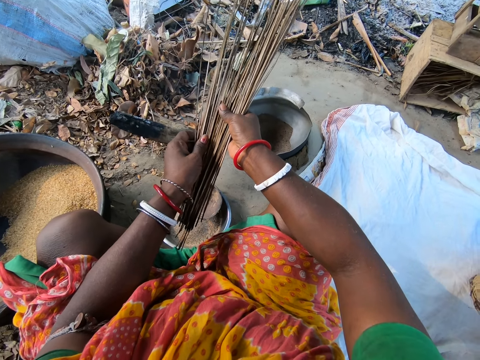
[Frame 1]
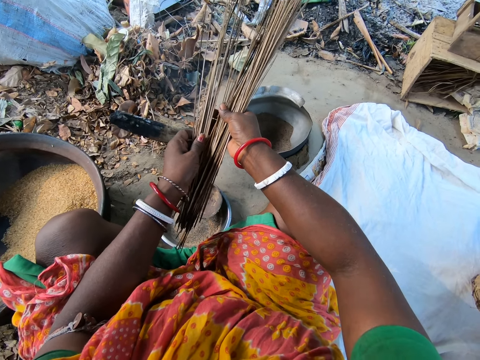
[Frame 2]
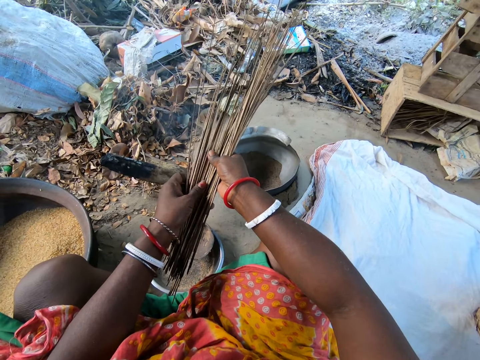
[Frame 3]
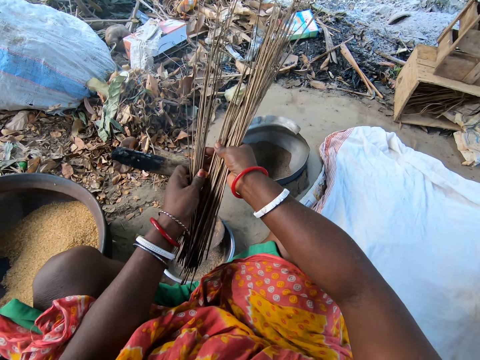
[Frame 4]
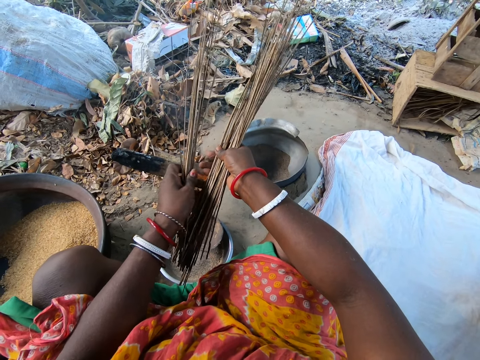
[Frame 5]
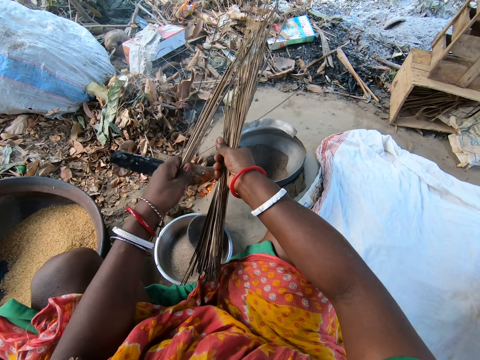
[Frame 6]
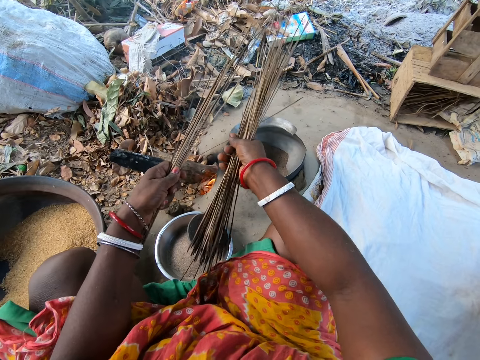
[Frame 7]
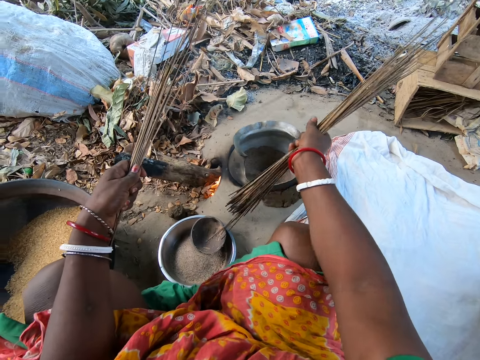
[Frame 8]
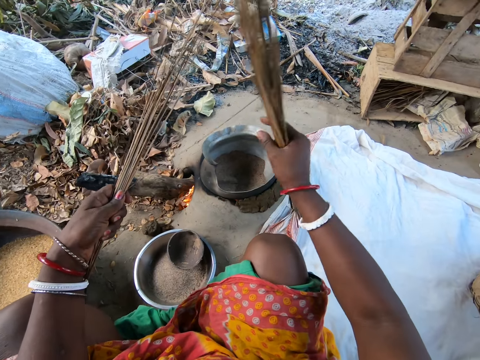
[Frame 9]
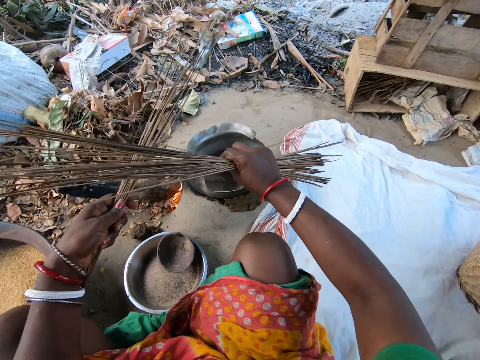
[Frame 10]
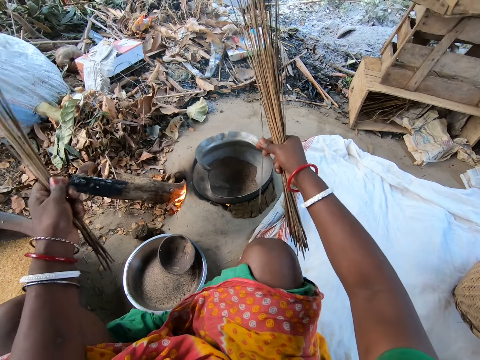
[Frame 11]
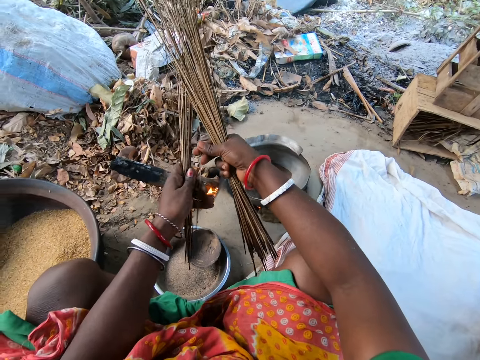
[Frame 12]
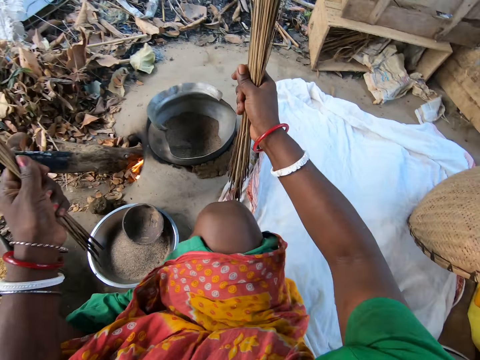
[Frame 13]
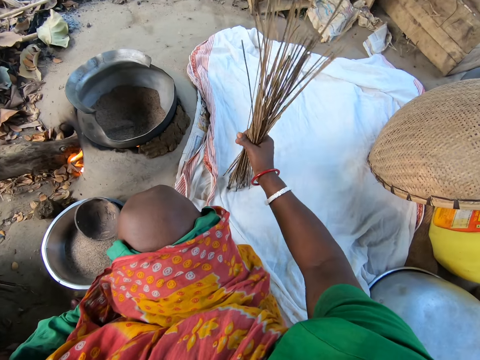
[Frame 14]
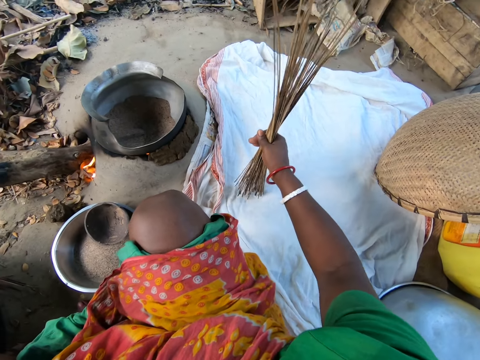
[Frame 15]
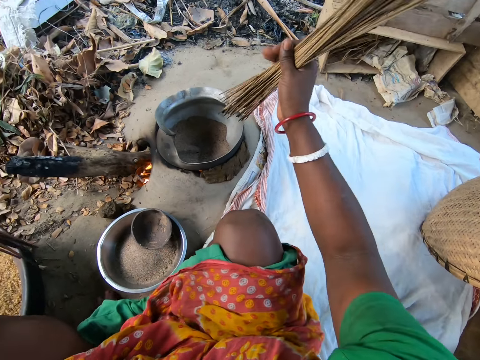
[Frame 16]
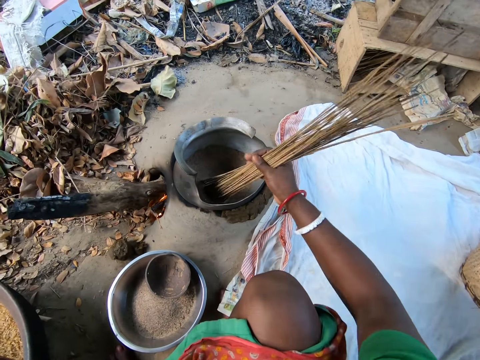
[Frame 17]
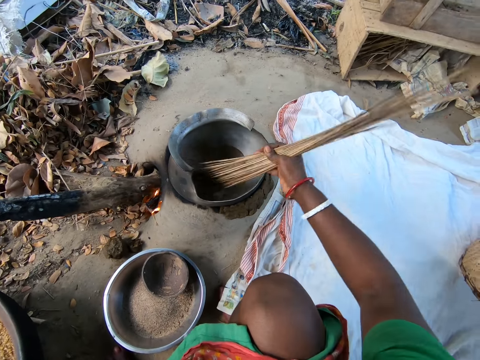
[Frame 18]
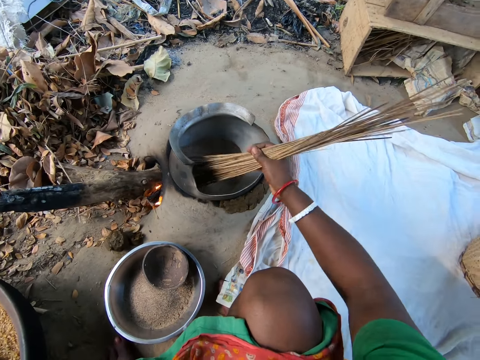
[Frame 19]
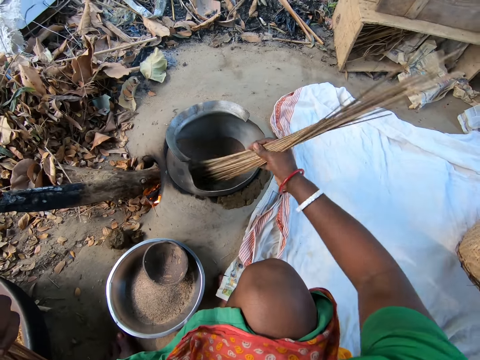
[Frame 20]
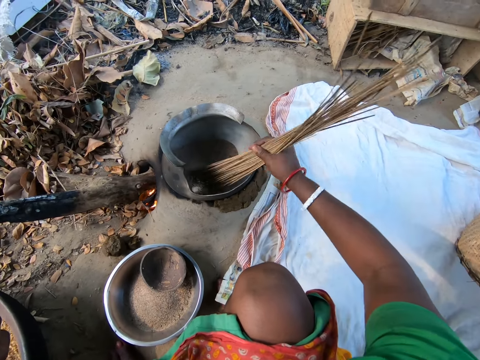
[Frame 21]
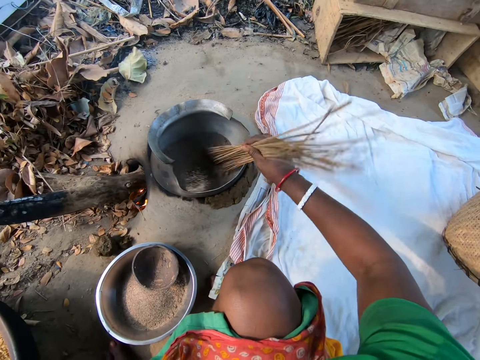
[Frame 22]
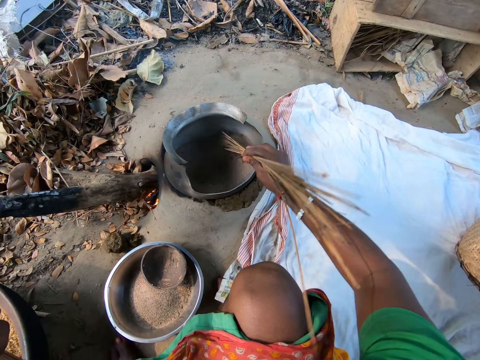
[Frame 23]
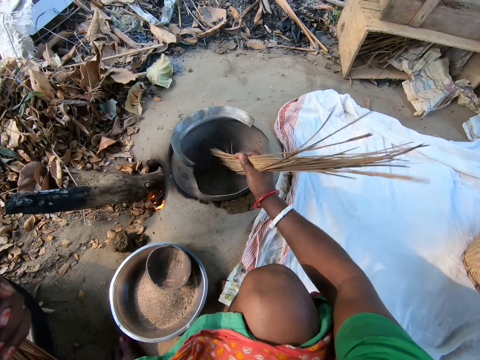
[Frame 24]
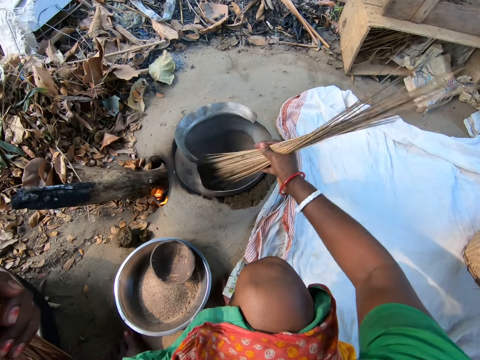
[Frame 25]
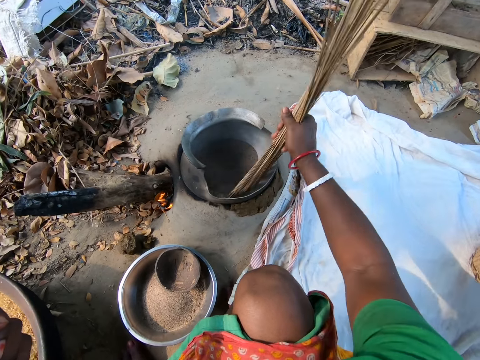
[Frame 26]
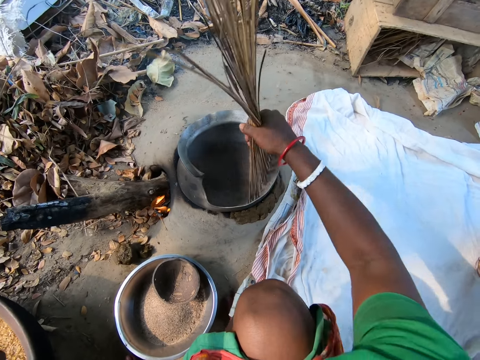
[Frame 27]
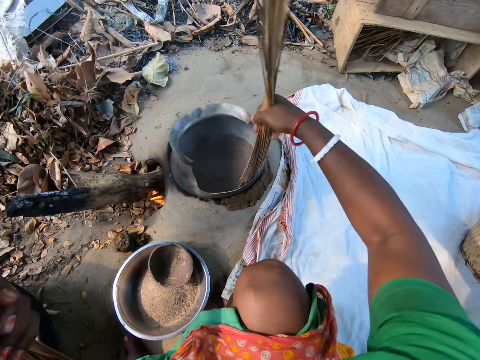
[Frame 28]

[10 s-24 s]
The camera wearer divides the bunch of sticks on her hands. She hits the piece of cloth with the bunch of sticks. She stirs the wheat in the cooking pot with the bunch of sticks.

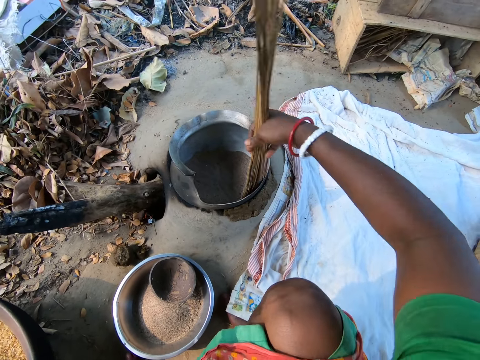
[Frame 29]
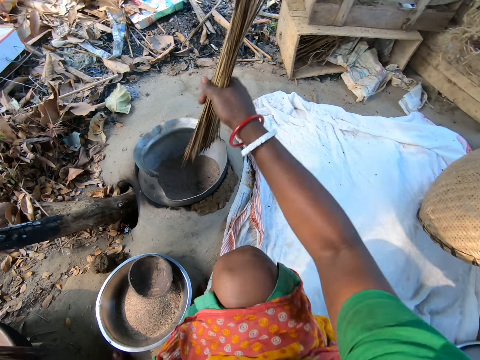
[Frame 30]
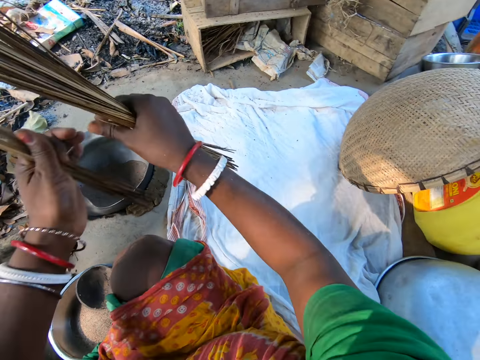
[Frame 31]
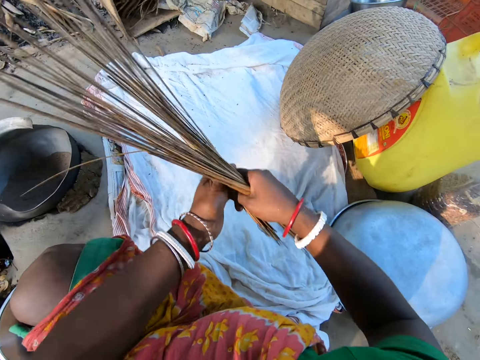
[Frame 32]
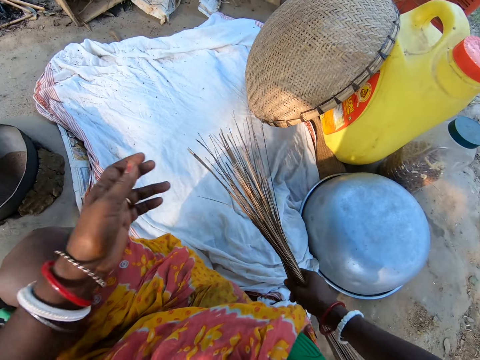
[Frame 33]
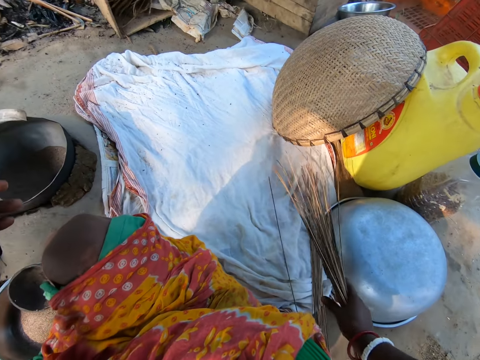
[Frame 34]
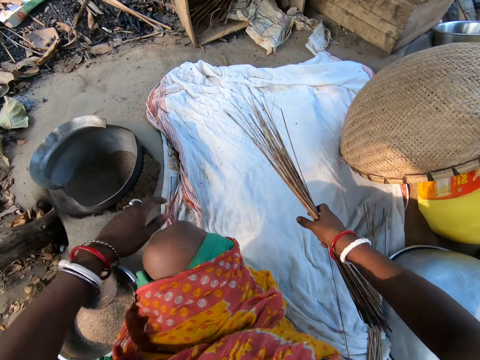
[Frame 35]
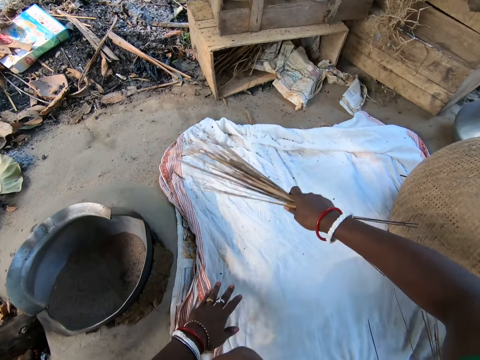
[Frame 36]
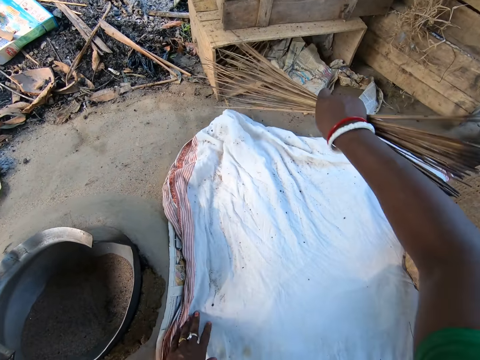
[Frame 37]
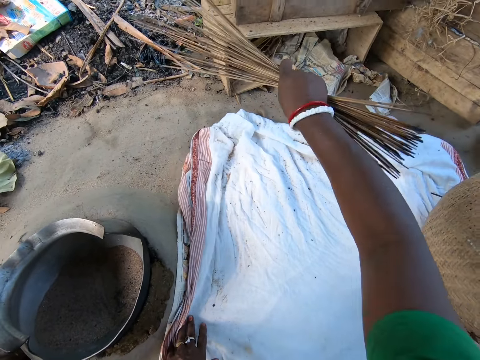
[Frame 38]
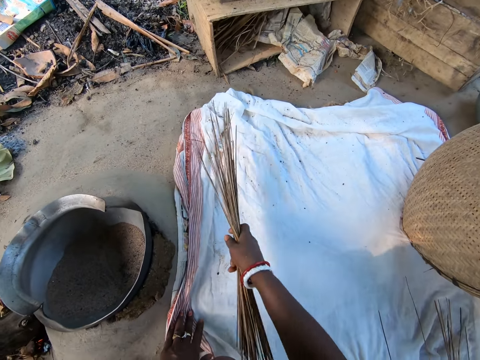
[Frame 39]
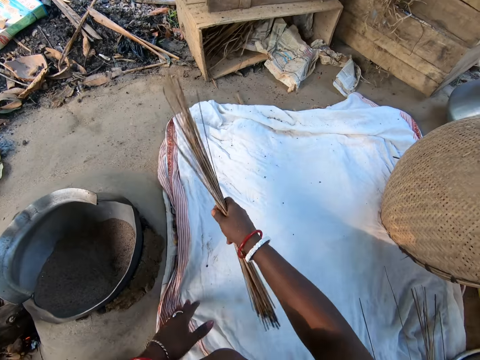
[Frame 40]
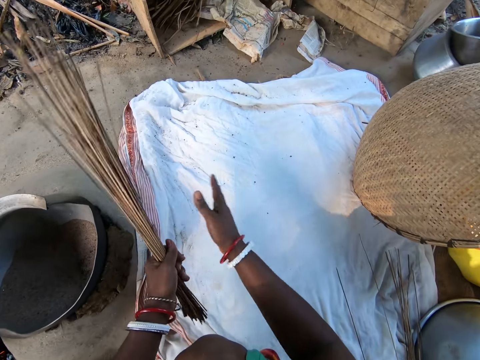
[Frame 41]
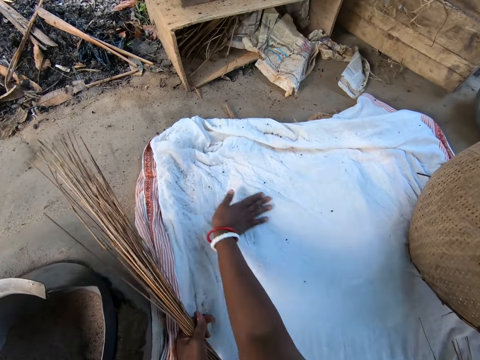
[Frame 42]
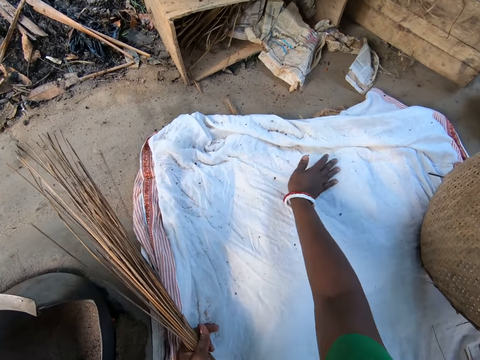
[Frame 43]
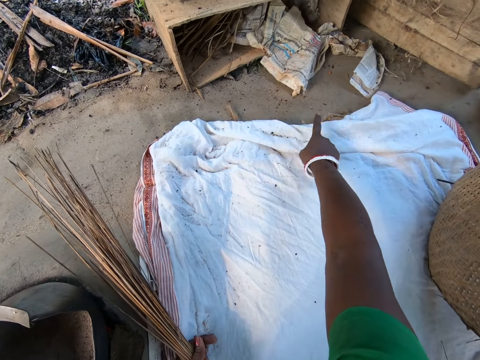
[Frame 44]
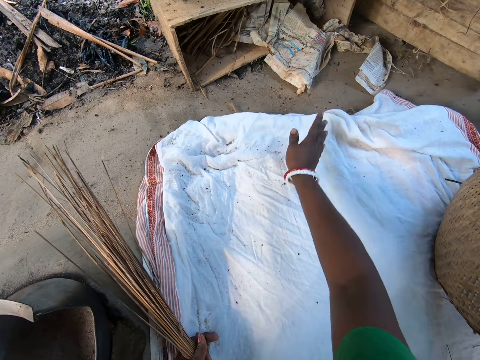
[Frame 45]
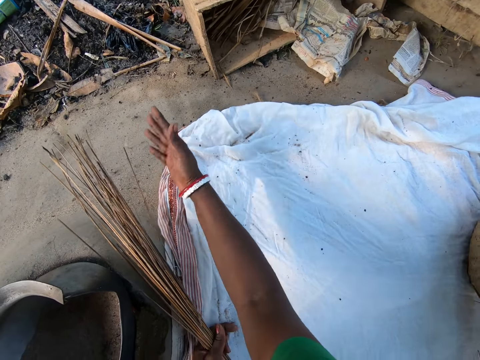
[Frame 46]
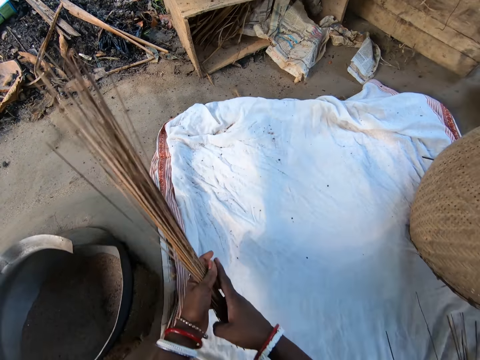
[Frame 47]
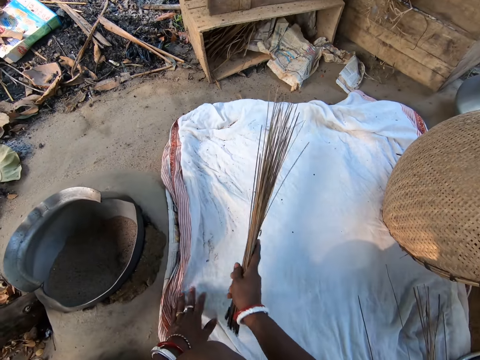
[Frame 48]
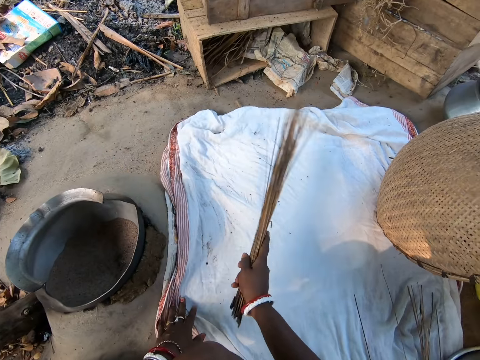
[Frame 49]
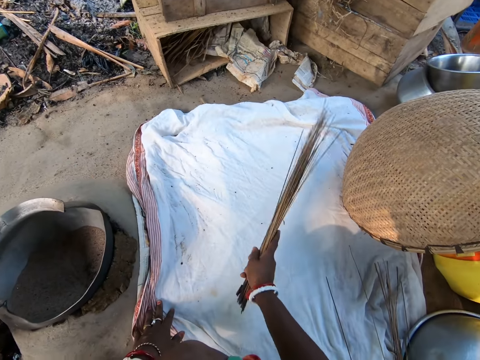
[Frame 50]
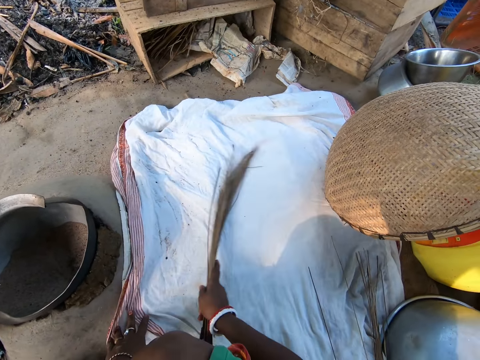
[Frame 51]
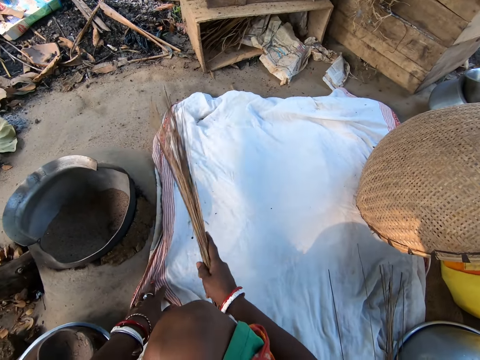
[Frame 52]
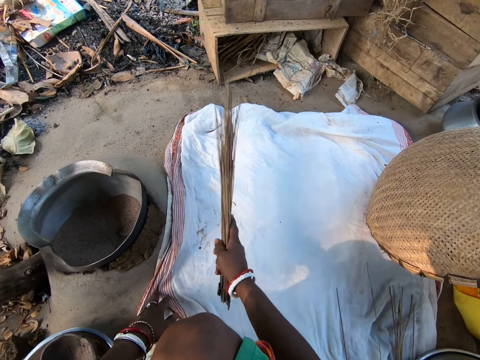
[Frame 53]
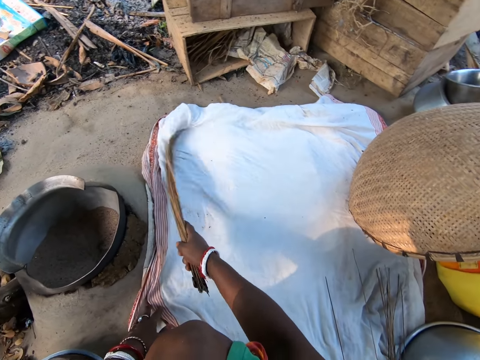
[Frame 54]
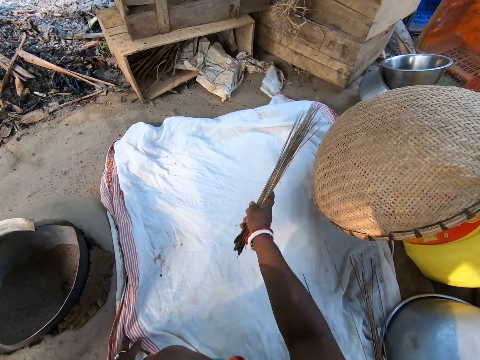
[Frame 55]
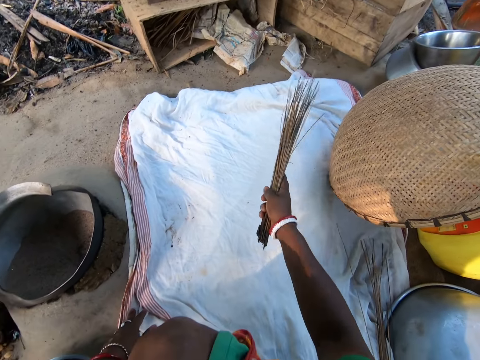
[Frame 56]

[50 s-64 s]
The camera wearer transfers the bunch of sticks to her right hand. She sweeps the fabric on the ground with the bunch of sticks. She wipes the fabric with her right hand. She transfers the bunch of sticks to her right hand and sweeps the fabric with the bunch of sticks.
